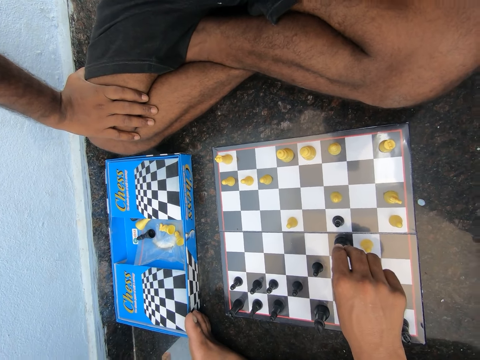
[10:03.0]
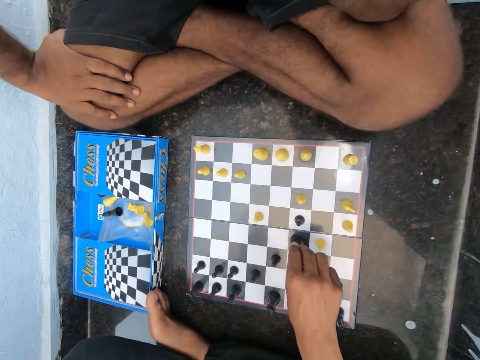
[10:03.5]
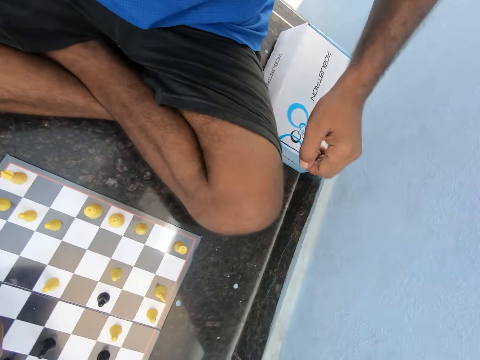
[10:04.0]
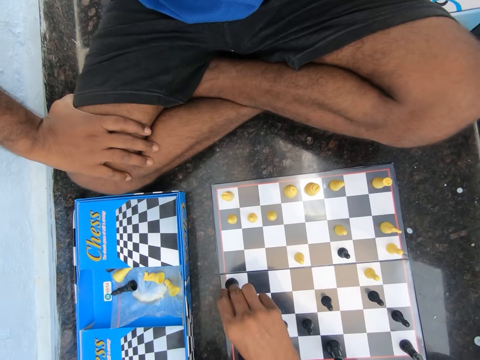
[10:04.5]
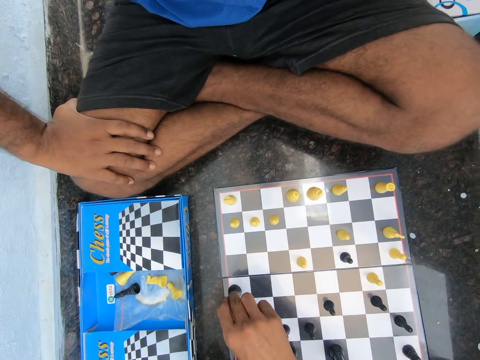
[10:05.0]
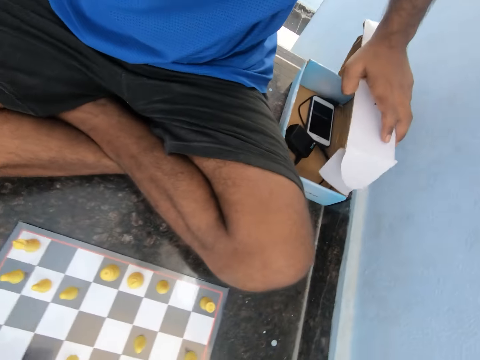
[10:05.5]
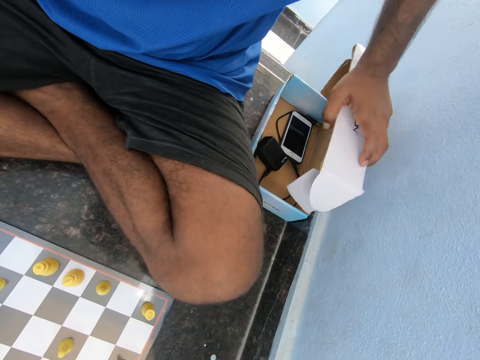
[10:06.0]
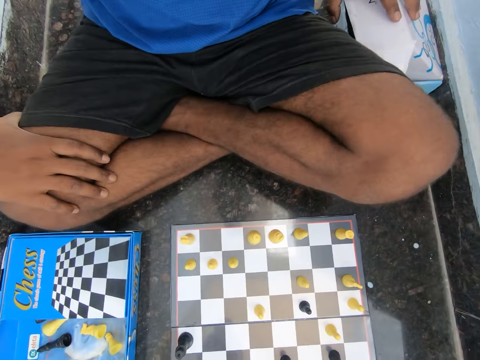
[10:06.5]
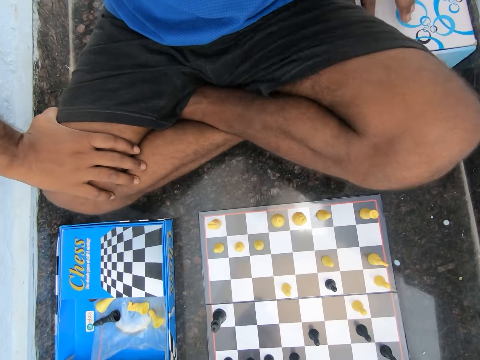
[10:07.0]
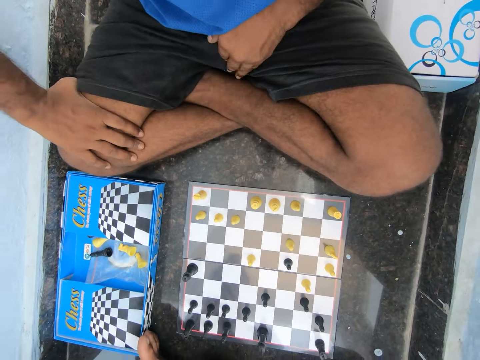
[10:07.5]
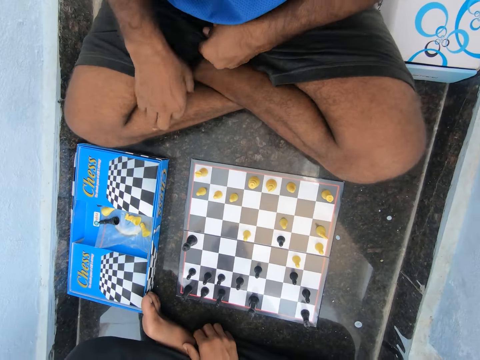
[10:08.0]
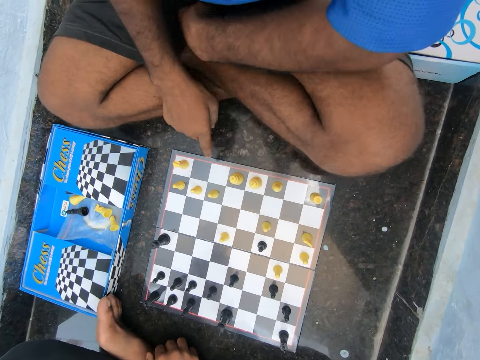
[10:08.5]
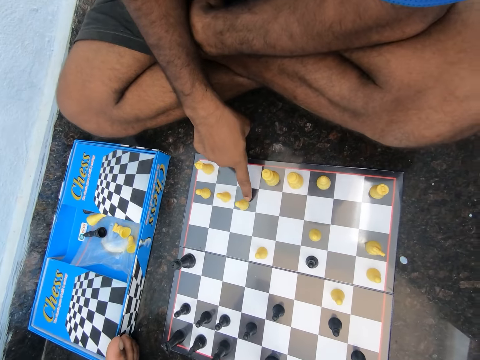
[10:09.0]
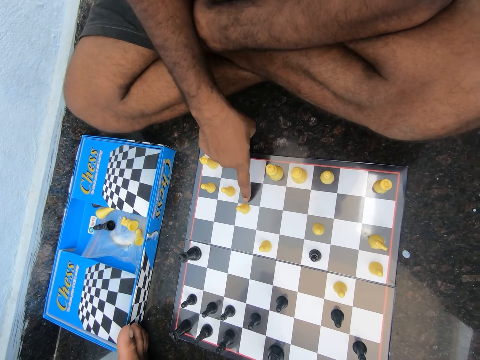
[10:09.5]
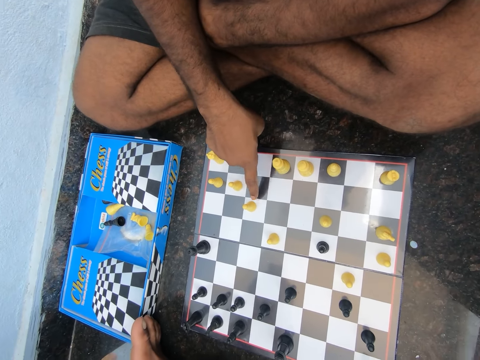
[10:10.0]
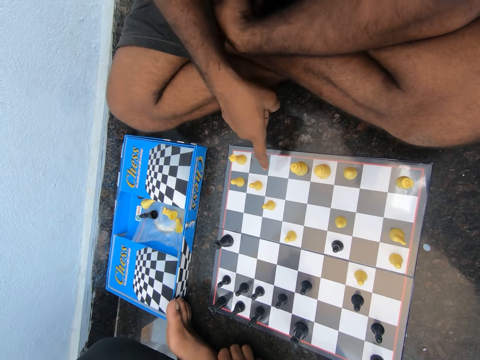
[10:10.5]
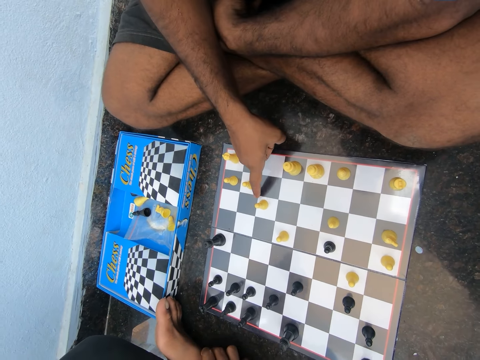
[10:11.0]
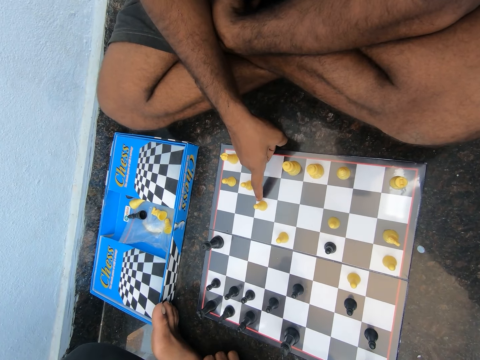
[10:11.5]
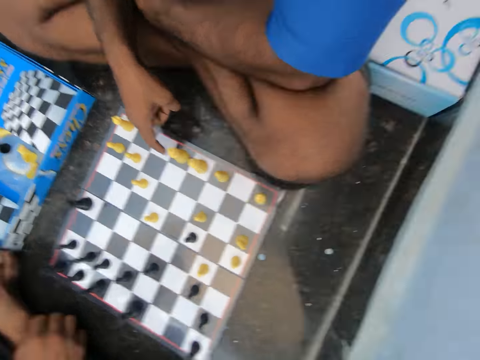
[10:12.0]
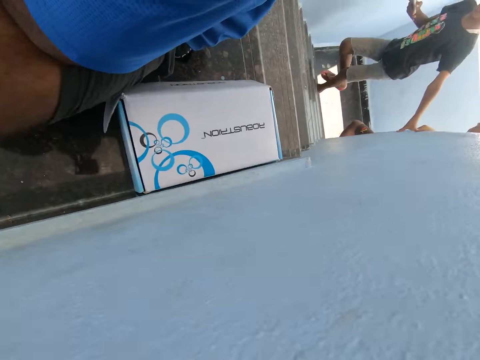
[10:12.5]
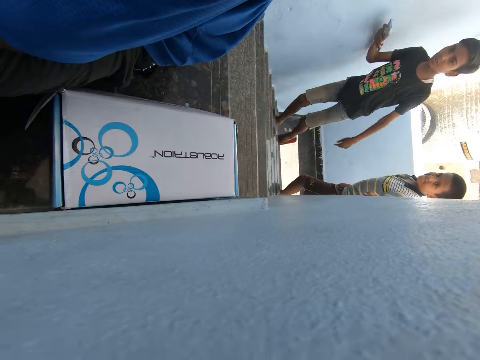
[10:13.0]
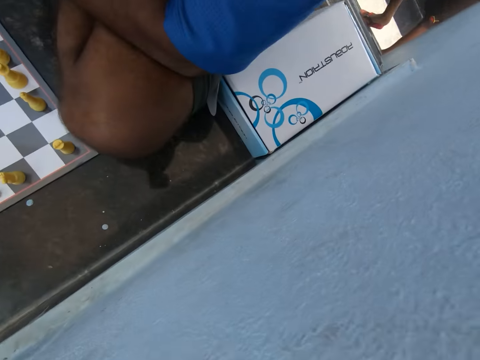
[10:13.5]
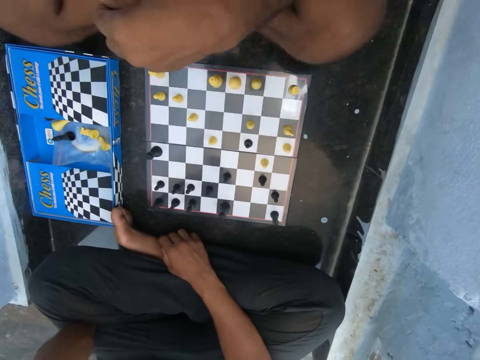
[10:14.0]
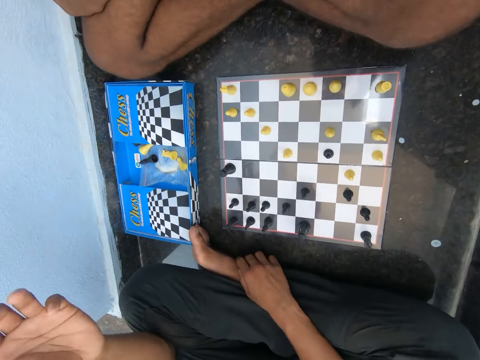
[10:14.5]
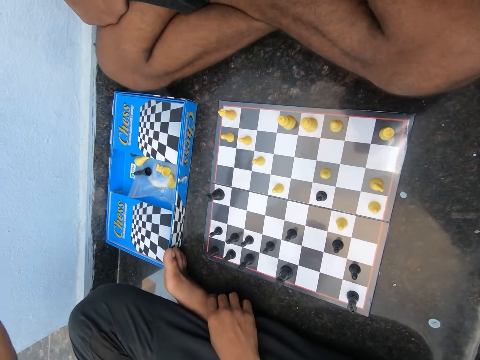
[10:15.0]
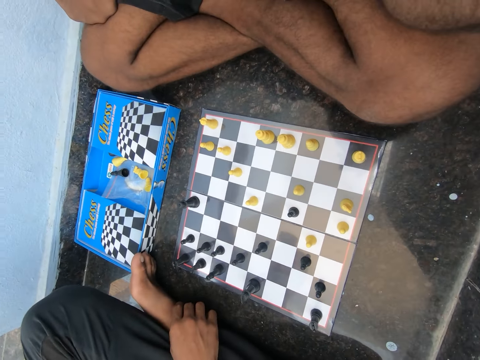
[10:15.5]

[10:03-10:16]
The man opens a carton beside him. The man closes the carton. The man adjusts his left hand. The camera wearer looks at the chessboard. The man pushes the chess piece on the chessboard. The man plays chess on the floor of the room. A child climbs up the stairs. Another child climbs up the stairs. The camera wearer discusses with the other child in the room.

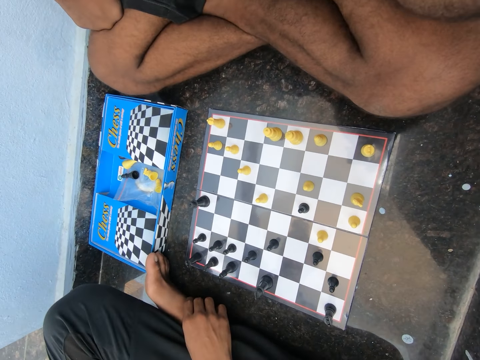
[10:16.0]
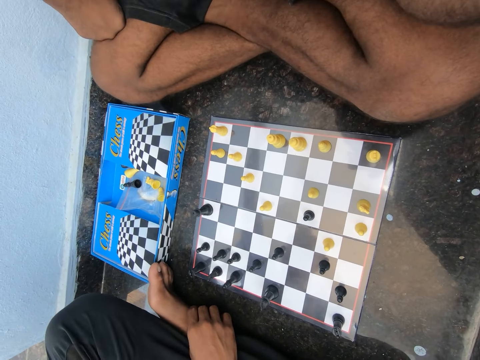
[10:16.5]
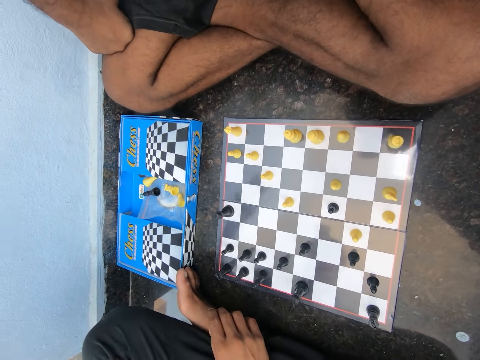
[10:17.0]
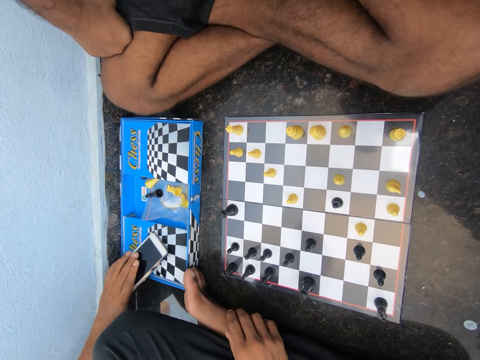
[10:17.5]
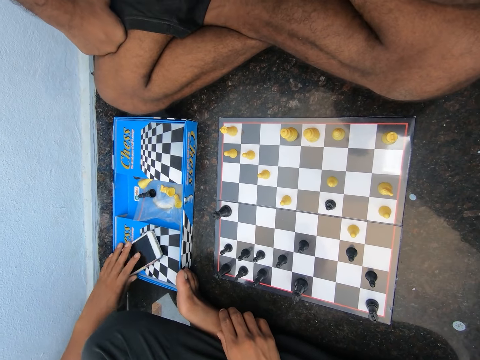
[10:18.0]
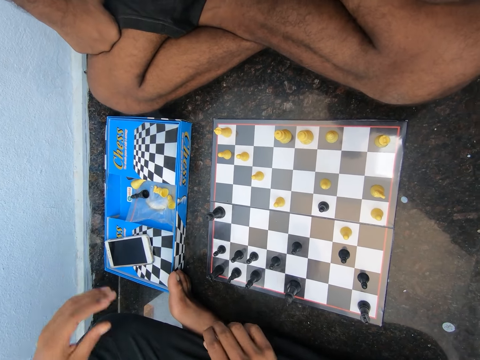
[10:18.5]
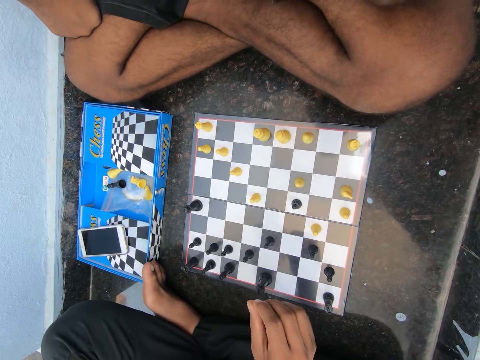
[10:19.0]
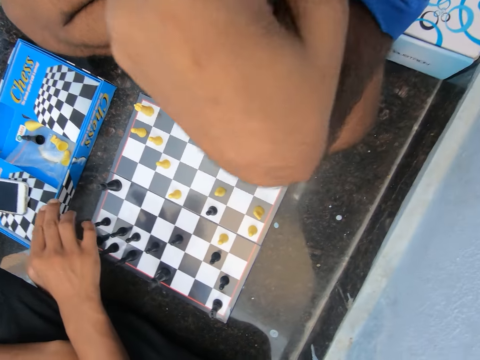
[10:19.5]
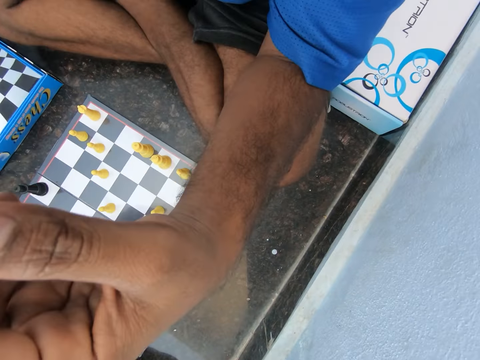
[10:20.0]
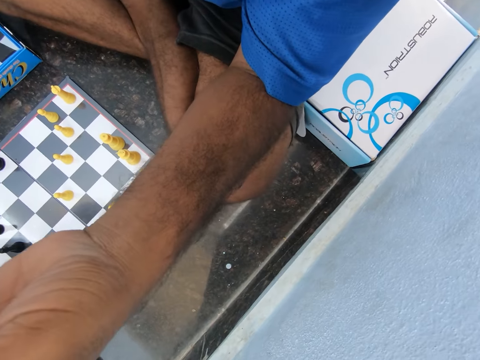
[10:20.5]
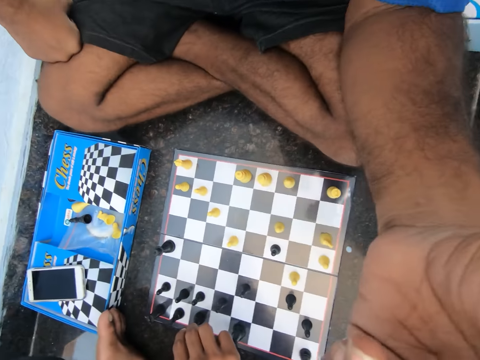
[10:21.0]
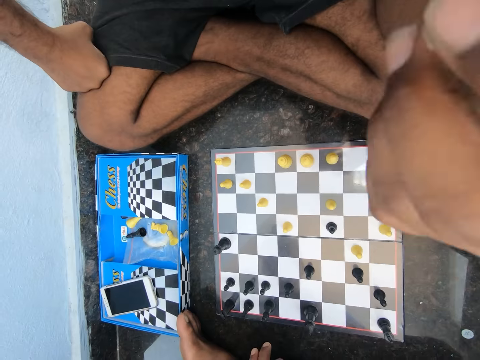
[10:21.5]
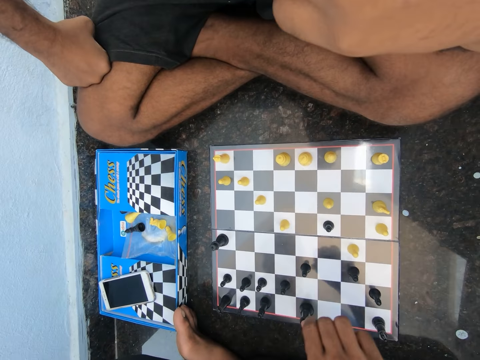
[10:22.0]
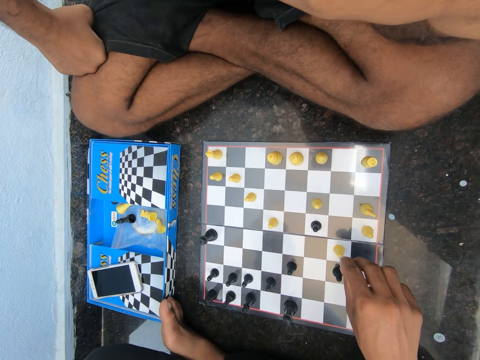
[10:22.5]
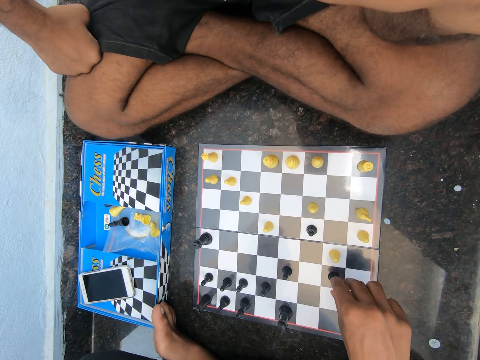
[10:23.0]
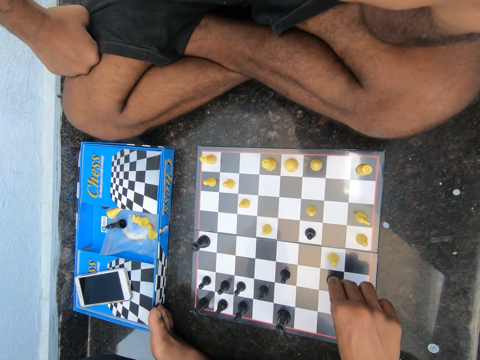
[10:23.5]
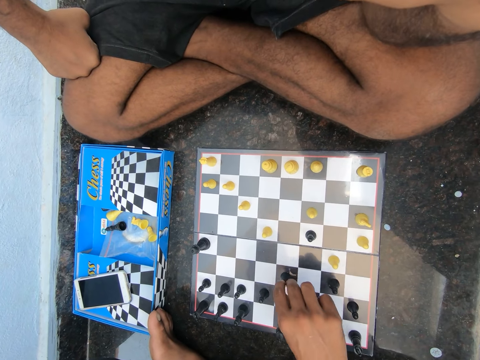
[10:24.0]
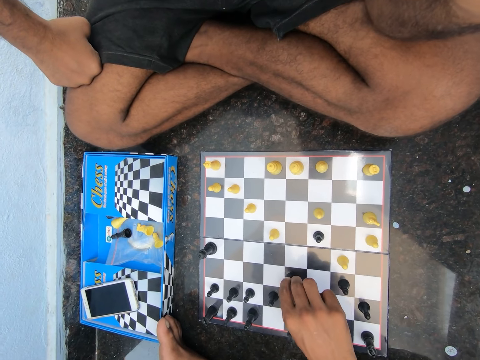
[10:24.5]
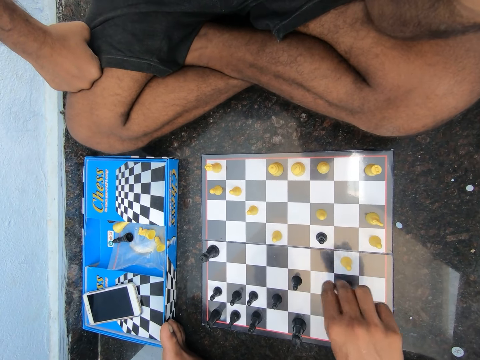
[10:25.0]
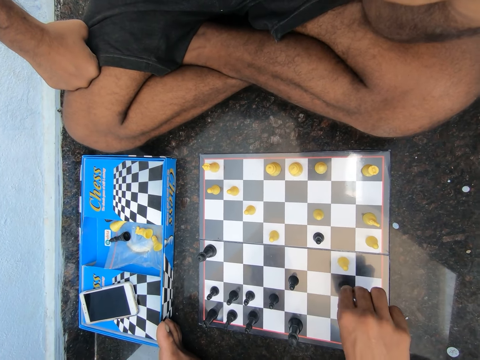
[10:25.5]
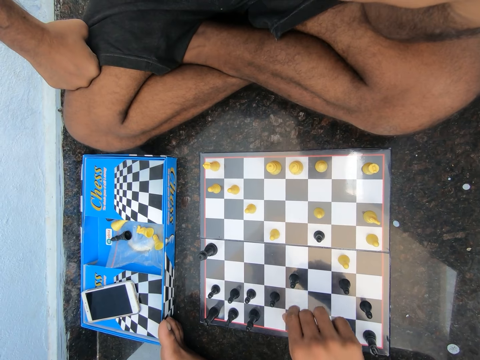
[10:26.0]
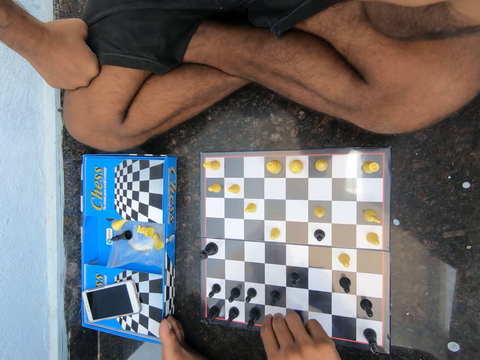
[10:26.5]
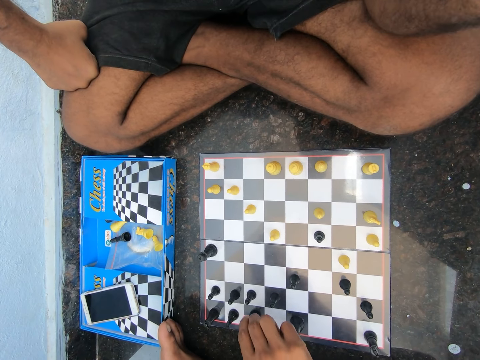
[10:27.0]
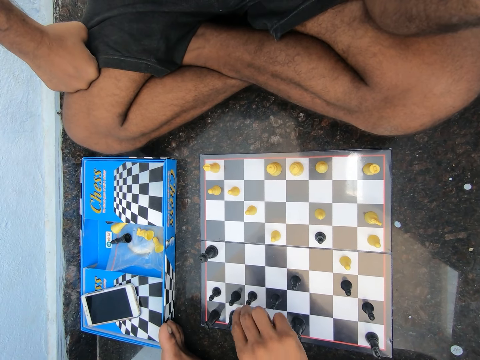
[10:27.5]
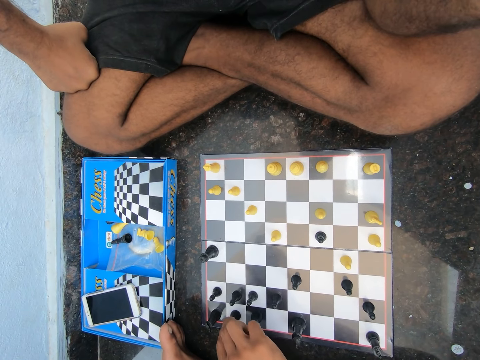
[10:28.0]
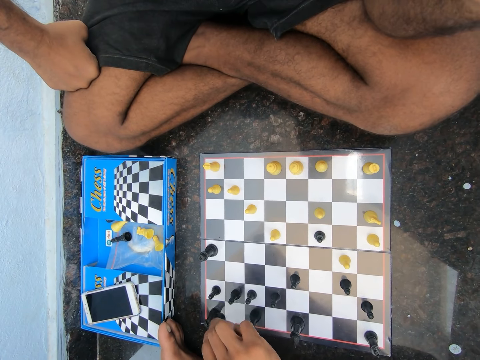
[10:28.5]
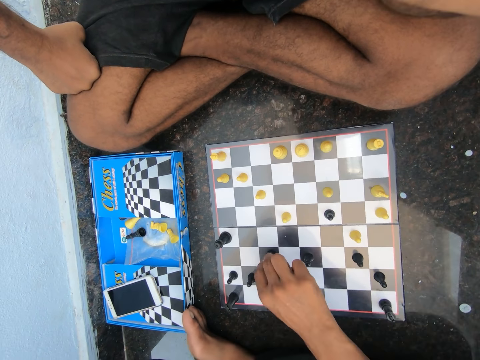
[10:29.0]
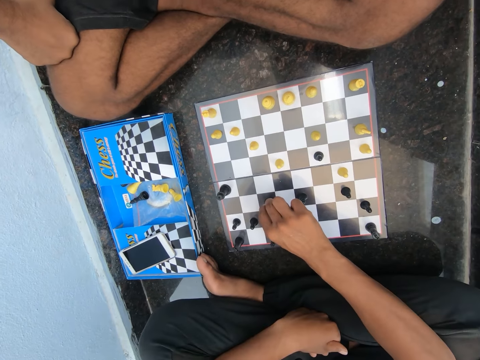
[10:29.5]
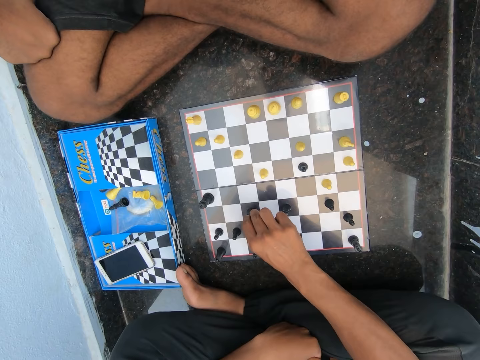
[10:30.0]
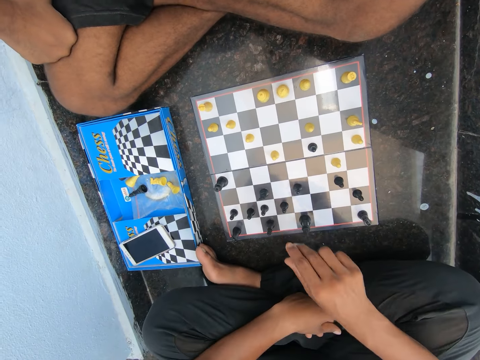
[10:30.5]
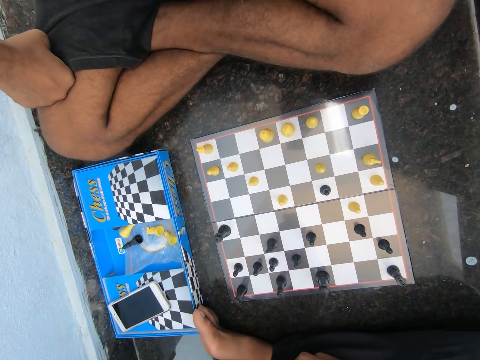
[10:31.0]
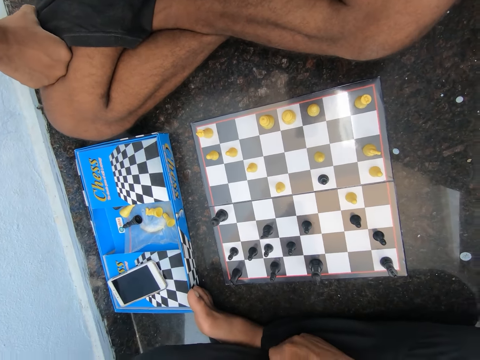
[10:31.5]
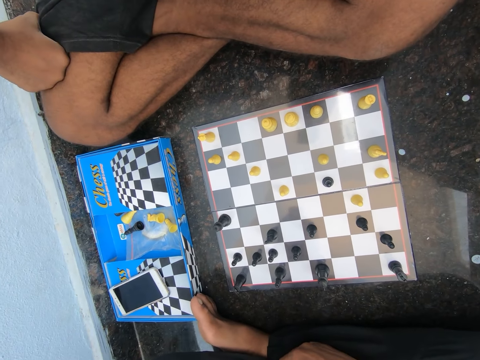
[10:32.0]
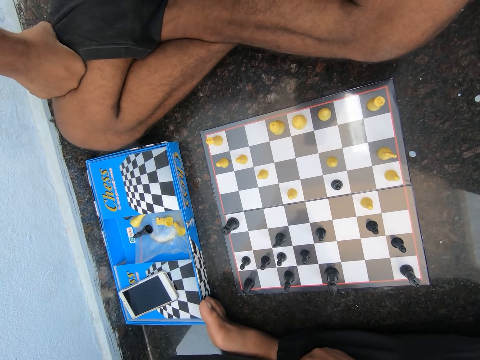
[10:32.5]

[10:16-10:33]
The camera wearer looks at the chessboard. They place a mobile phone on the chess pack. They play chess with the man on the floor of the room. They touch the chess piece repeatedly. They move the chess piece on the chessboard.
